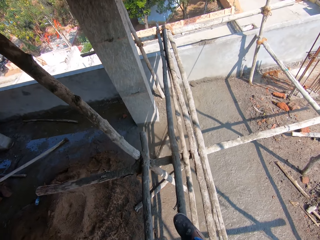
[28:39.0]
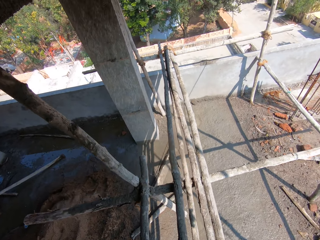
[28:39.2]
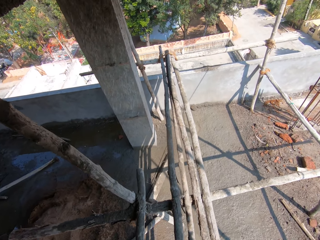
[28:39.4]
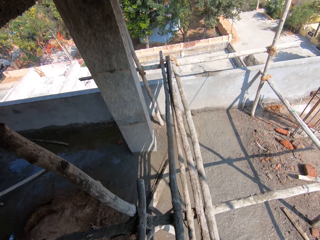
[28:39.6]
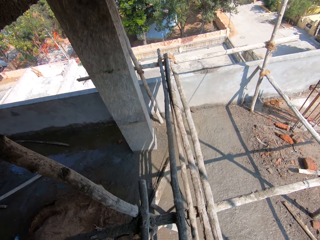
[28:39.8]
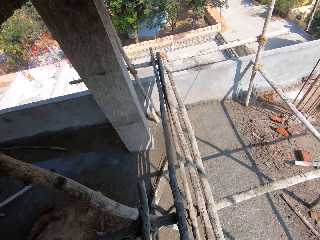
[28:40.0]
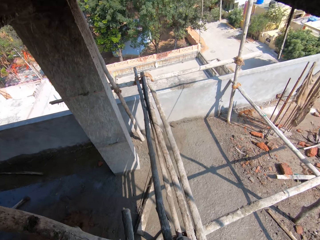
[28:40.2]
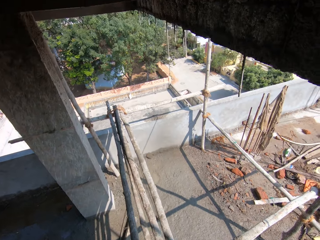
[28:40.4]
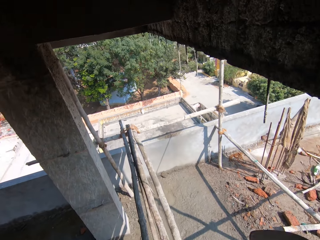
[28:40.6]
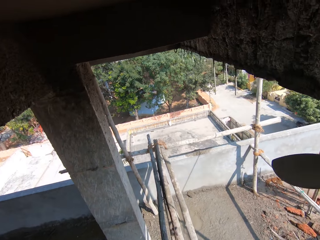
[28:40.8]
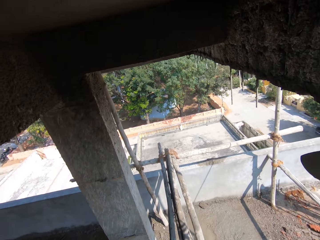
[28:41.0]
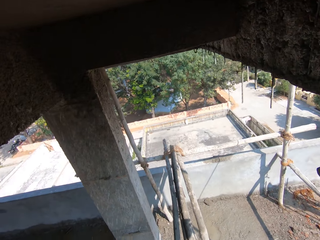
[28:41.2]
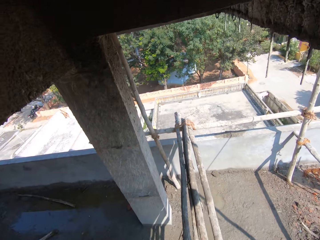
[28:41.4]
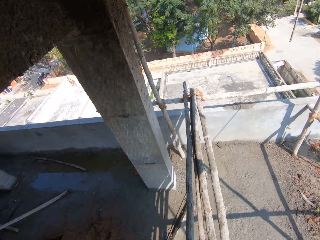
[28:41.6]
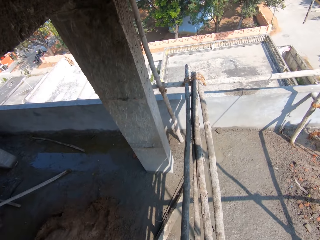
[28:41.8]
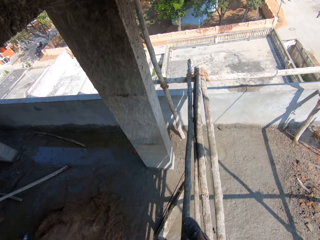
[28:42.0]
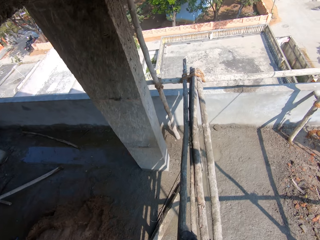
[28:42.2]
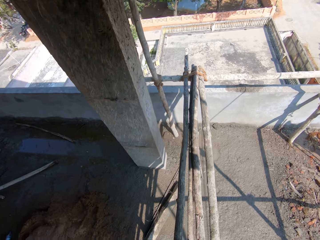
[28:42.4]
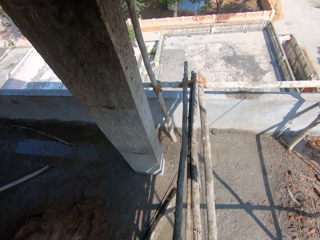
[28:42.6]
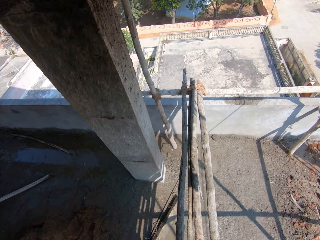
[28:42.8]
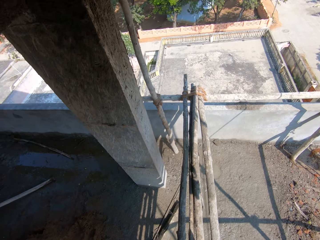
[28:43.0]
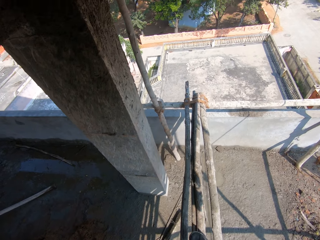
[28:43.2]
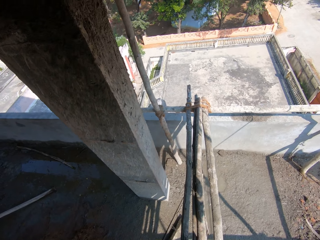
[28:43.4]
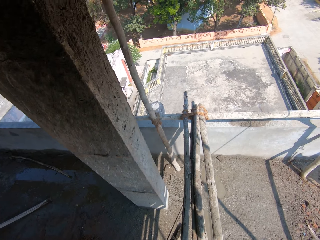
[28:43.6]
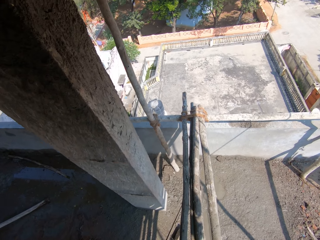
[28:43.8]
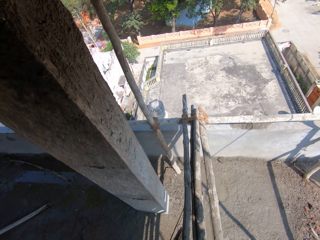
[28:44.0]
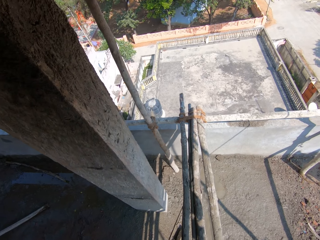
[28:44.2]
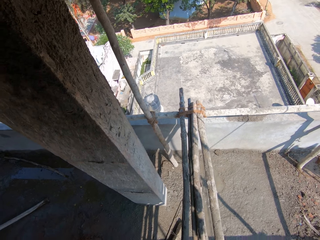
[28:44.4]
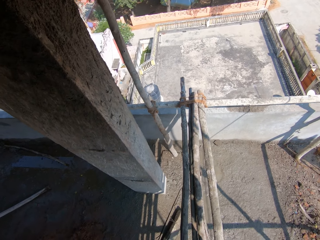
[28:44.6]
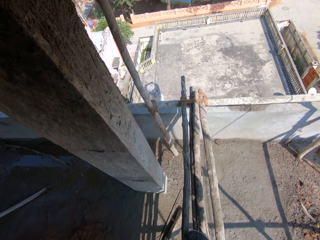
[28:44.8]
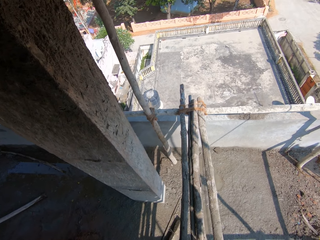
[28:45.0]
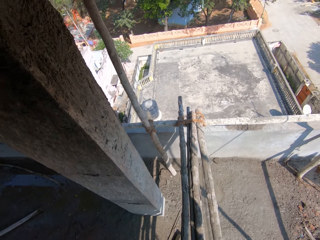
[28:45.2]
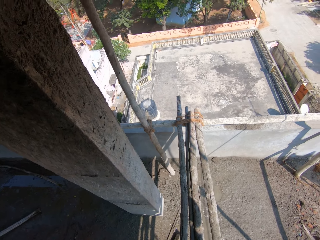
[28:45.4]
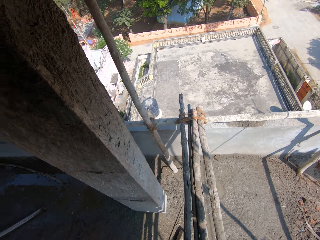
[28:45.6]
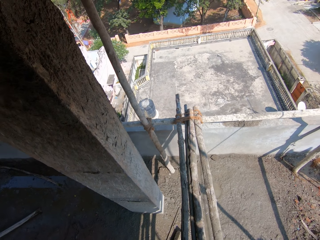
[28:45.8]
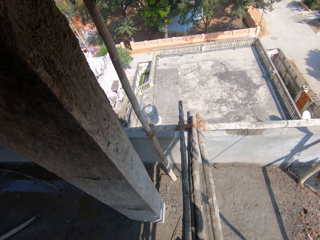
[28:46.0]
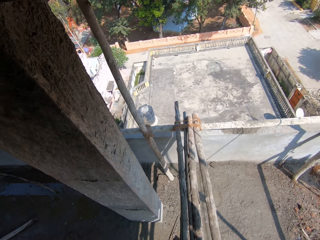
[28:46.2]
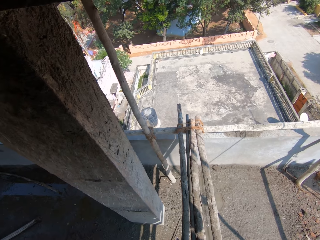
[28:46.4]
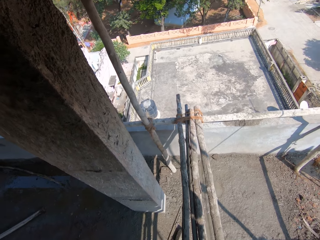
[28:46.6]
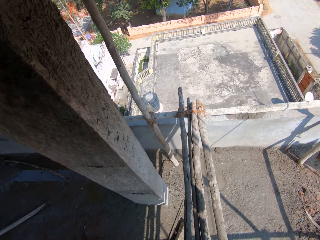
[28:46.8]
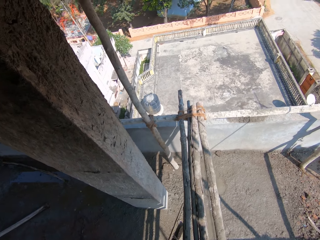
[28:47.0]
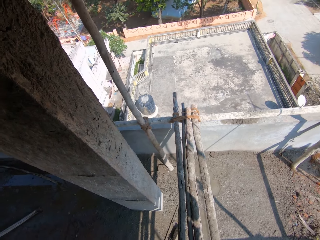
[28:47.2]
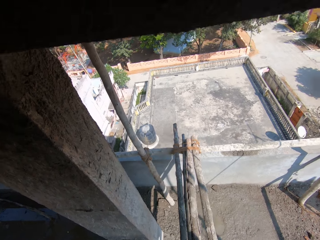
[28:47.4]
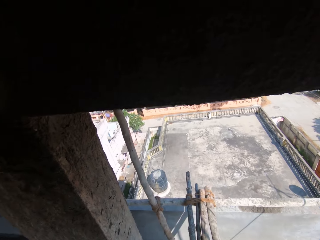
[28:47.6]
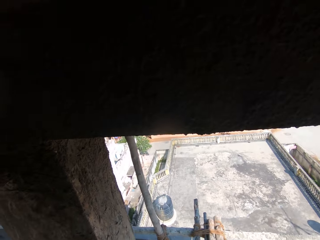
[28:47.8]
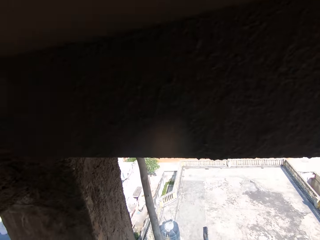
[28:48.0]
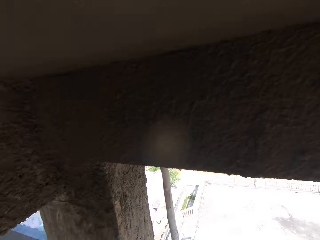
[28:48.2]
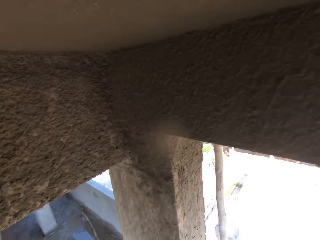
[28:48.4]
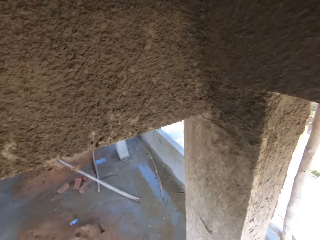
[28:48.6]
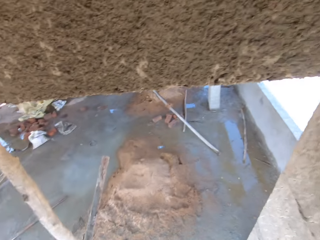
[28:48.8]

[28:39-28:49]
The camera wearer walks around. They walk around the building.

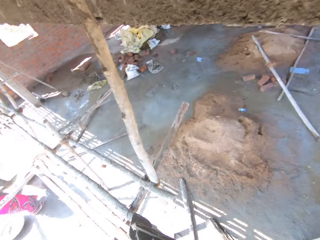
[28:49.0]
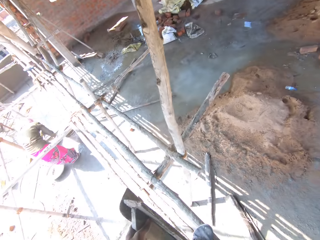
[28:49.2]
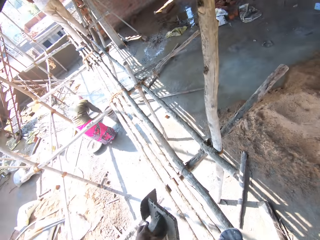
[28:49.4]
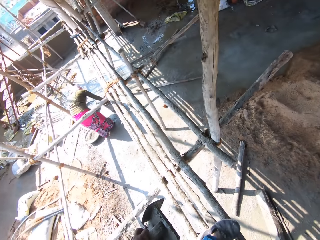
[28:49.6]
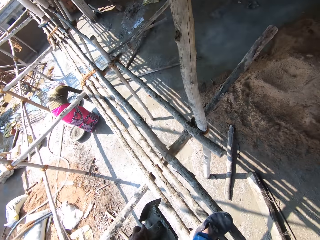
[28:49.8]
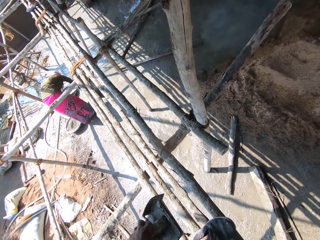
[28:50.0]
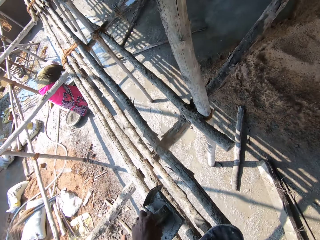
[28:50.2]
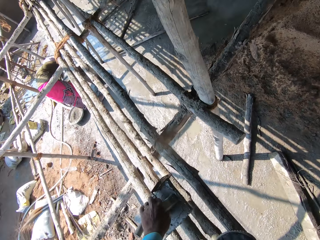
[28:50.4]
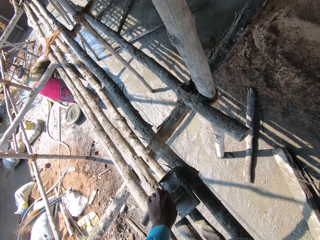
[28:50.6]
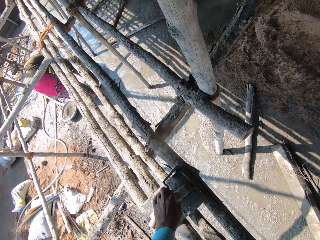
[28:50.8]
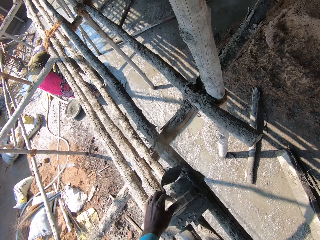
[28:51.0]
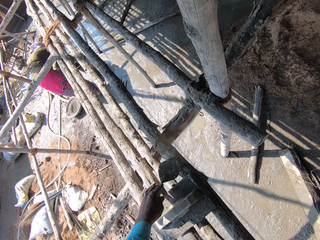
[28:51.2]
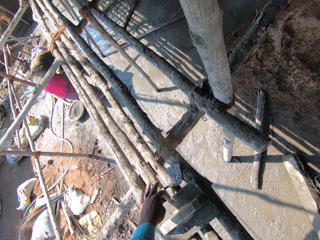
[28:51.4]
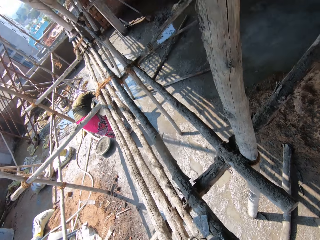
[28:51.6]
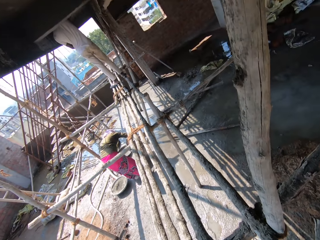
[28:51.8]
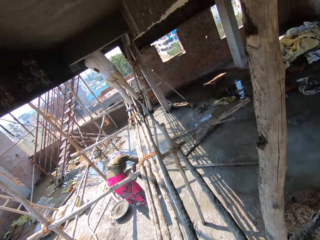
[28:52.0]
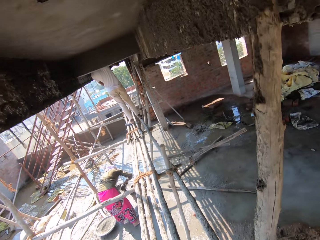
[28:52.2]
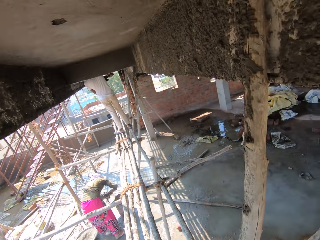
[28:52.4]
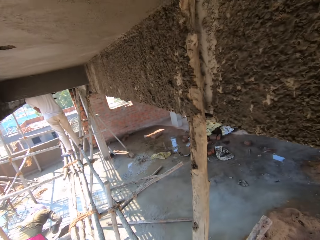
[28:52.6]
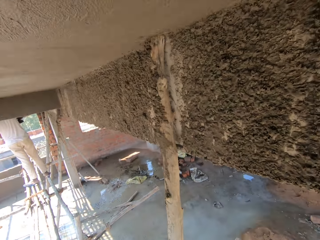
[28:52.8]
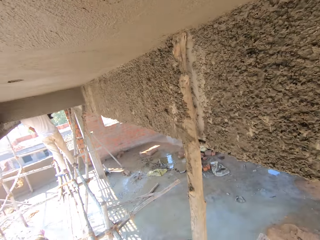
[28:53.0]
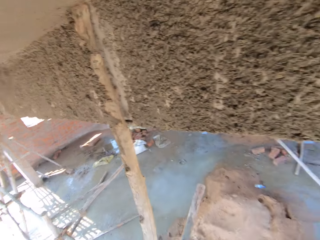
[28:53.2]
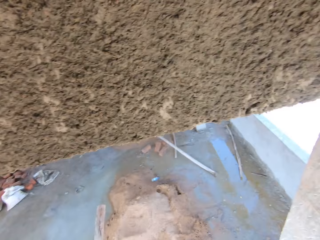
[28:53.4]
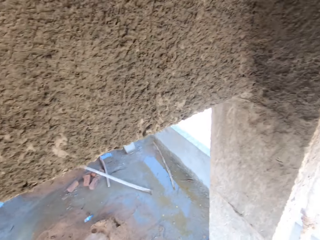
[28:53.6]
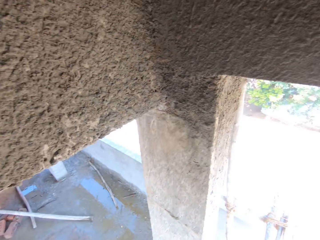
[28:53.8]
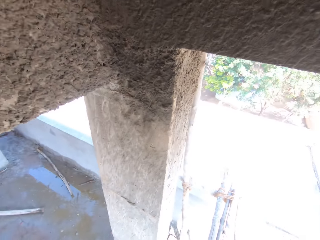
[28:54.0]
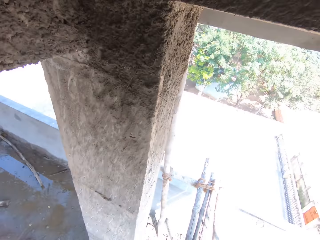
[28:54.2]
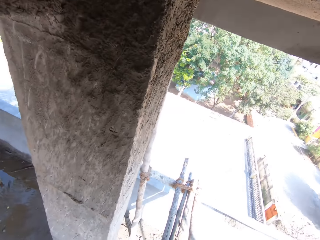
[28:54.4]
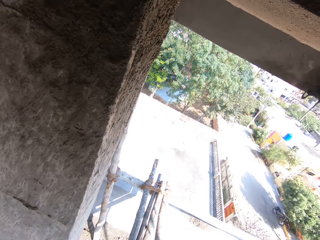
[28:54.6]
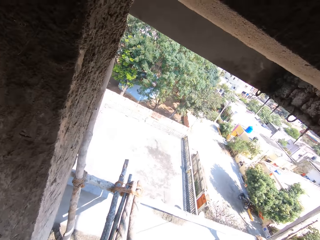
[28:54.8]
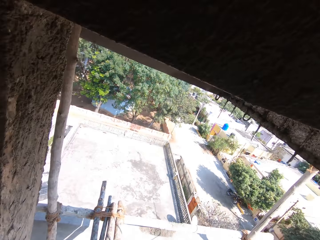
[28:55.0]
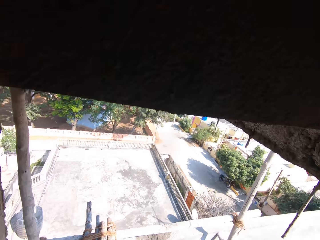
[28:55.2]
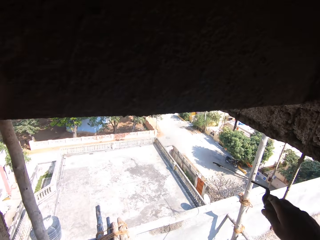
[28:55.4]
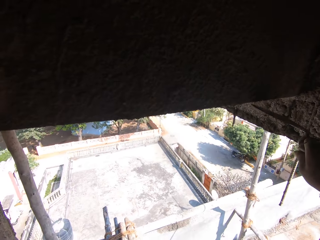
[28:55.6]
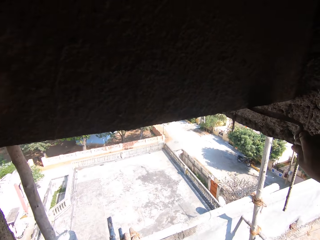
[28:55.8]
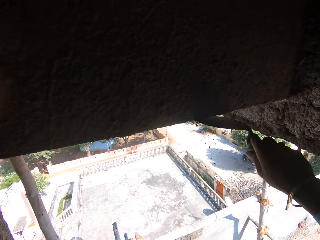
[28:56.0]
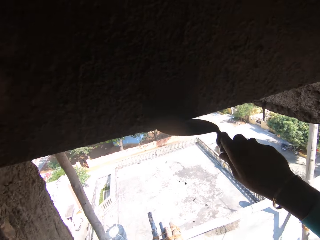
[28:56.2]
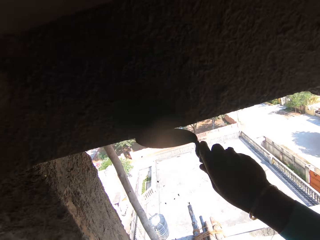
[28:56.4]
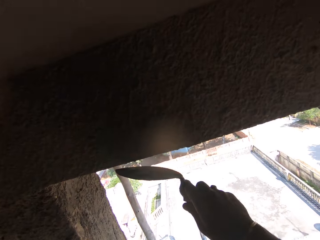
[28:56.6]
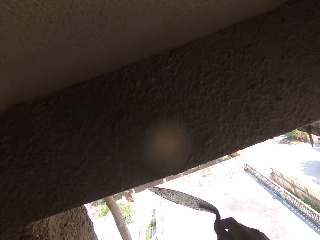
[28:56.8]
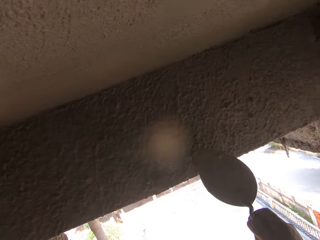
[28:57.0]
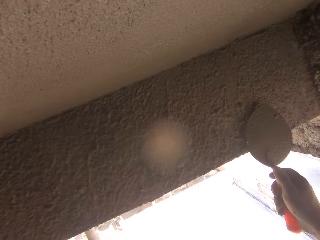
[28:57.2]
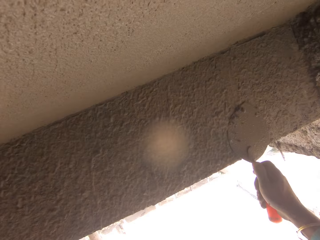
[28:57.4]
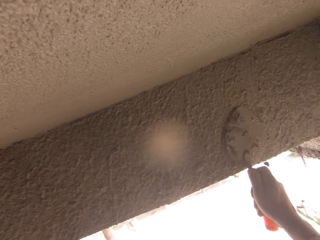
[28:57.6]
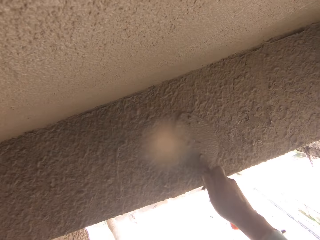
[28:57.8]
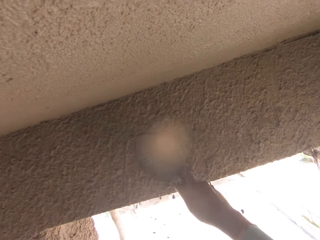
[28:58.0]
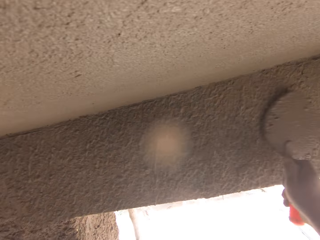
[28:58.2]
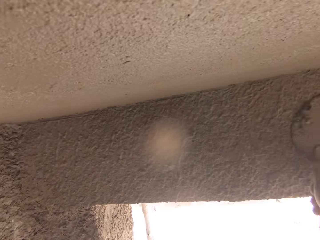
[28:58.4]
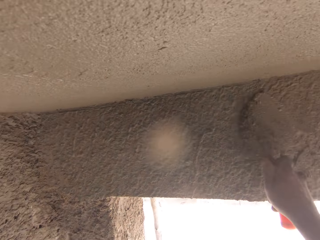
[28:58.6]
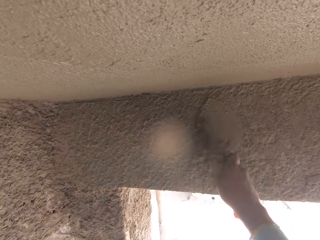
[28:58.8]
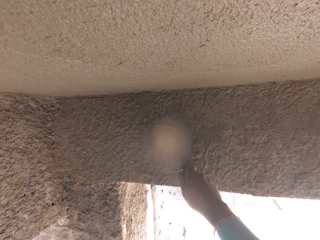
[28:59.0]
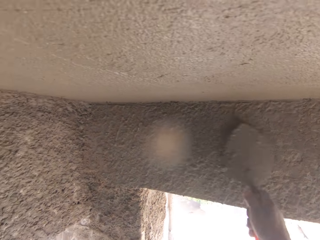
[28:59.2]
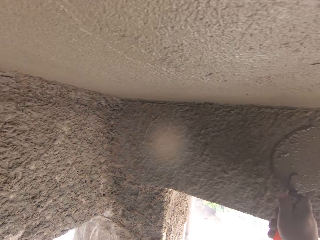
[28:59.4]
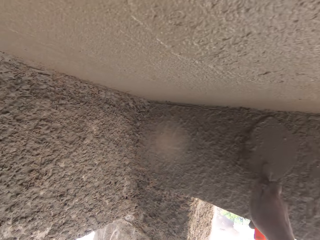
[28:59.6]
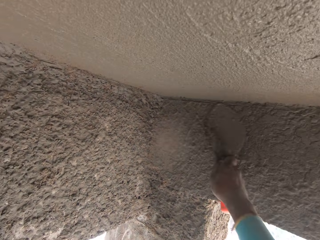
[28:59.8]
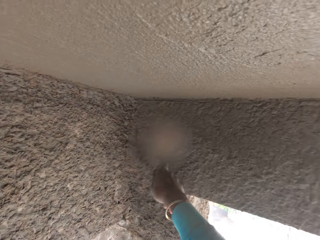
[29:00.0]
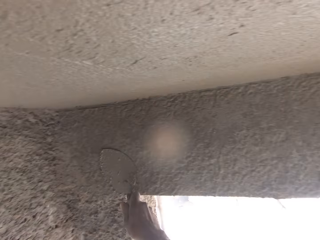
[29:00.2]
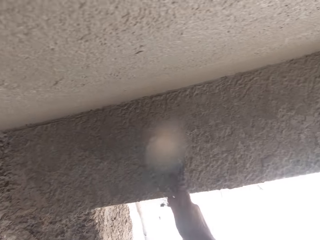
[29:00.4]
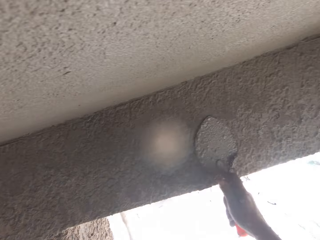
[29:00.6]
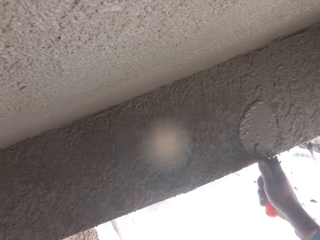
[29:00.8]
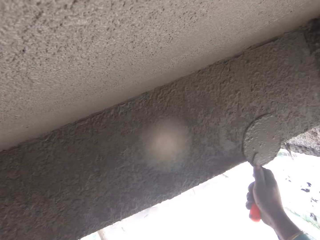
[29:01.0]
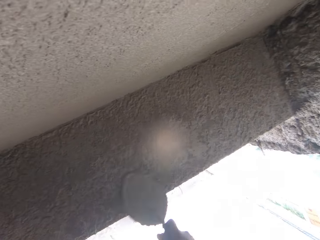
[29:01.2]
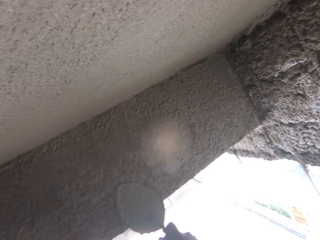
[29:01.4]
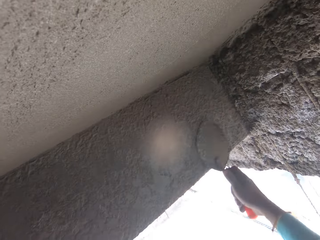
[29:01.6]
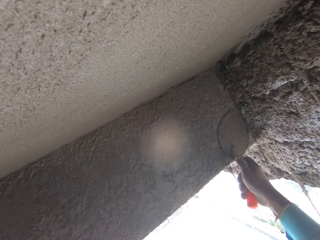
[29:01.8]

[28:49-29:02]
The camera wearer puts the wooden float and the trowel on the surface. They walk around the building. They level the mortar with the trowel.
